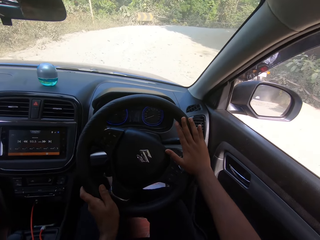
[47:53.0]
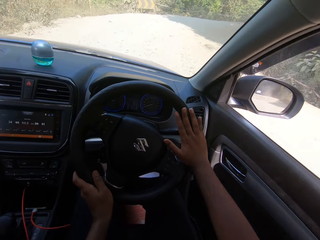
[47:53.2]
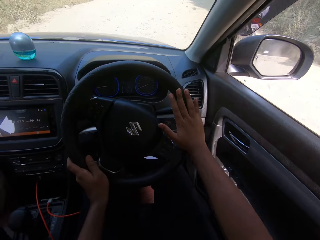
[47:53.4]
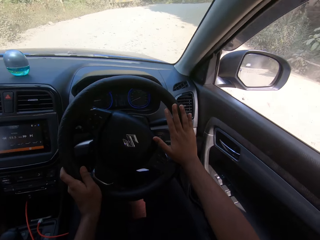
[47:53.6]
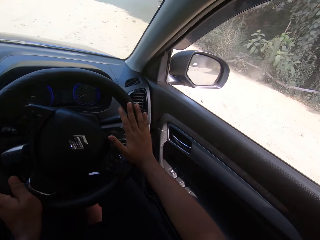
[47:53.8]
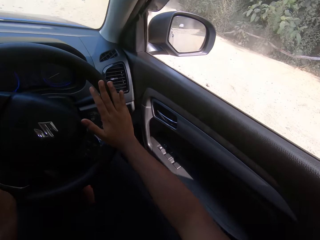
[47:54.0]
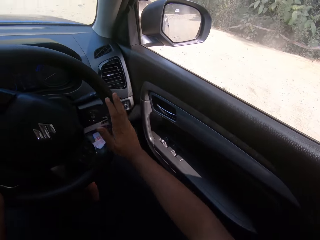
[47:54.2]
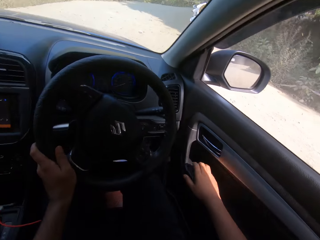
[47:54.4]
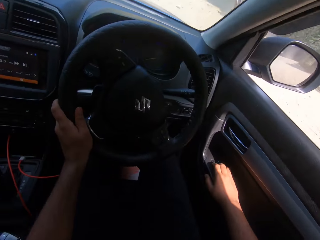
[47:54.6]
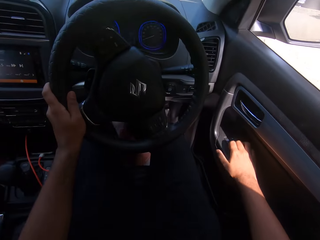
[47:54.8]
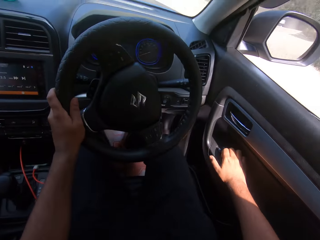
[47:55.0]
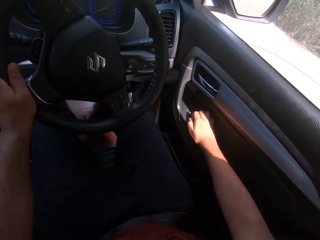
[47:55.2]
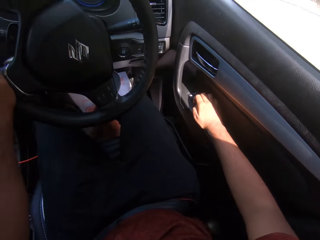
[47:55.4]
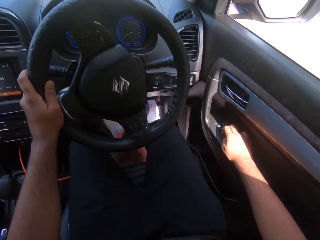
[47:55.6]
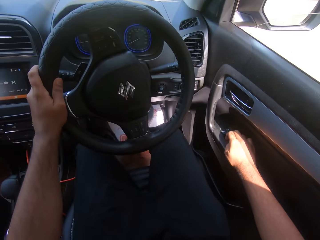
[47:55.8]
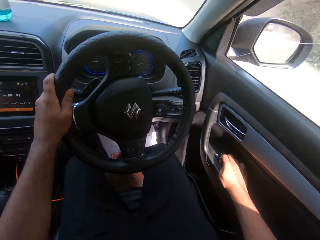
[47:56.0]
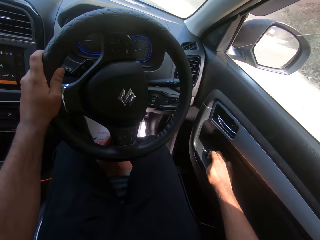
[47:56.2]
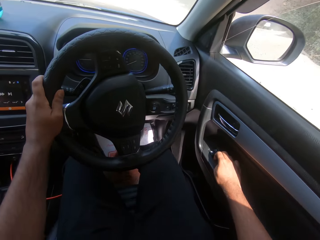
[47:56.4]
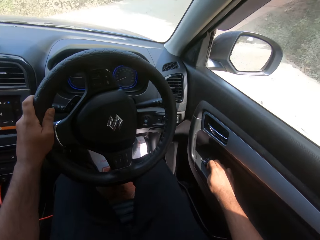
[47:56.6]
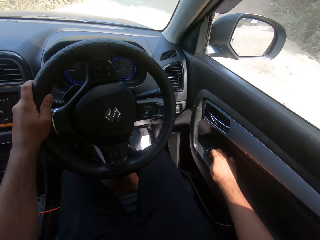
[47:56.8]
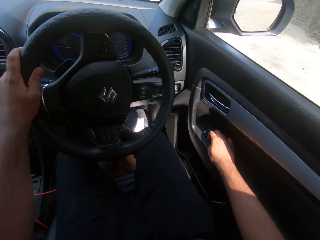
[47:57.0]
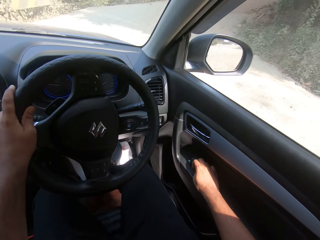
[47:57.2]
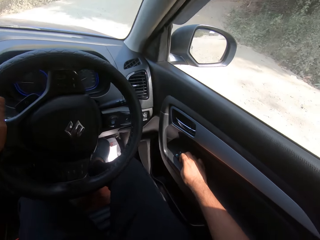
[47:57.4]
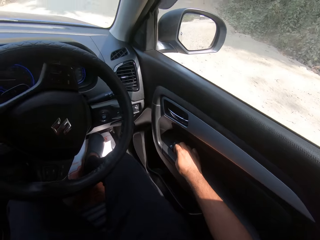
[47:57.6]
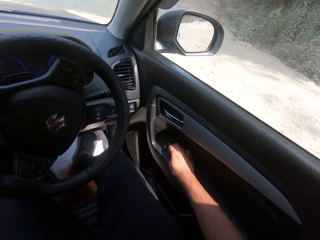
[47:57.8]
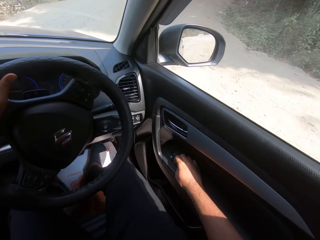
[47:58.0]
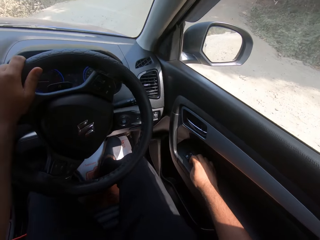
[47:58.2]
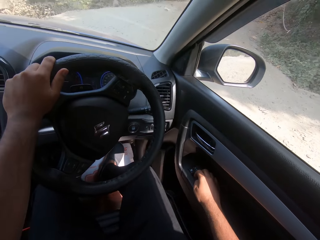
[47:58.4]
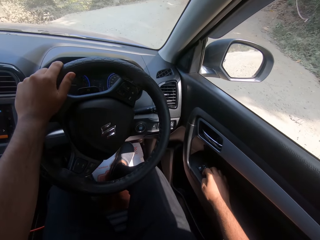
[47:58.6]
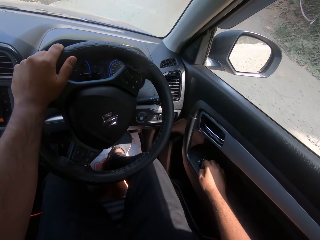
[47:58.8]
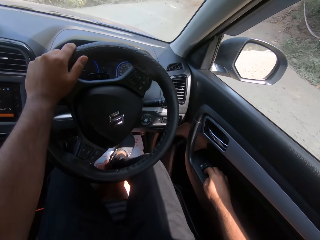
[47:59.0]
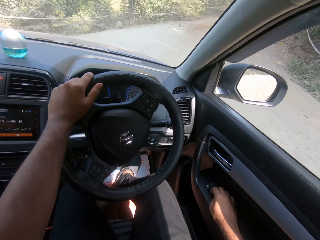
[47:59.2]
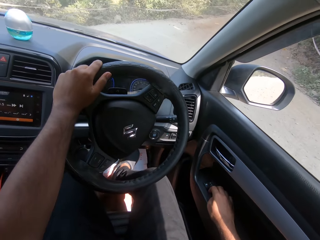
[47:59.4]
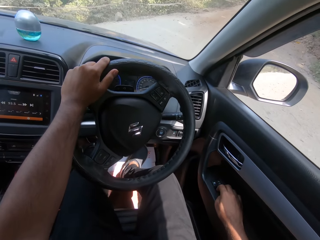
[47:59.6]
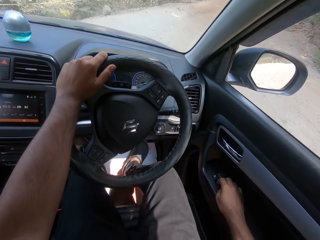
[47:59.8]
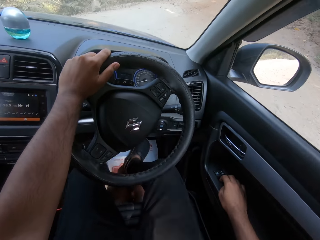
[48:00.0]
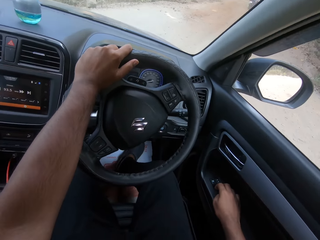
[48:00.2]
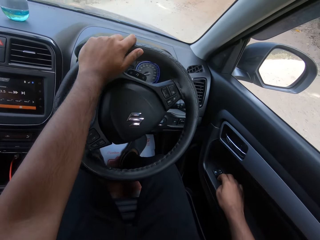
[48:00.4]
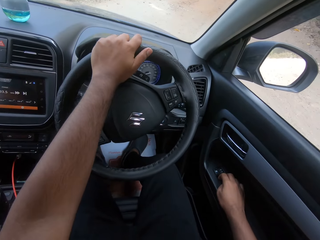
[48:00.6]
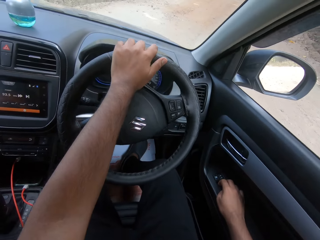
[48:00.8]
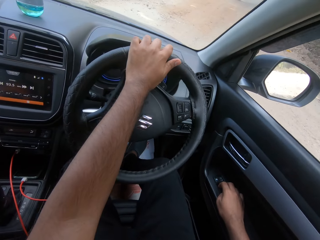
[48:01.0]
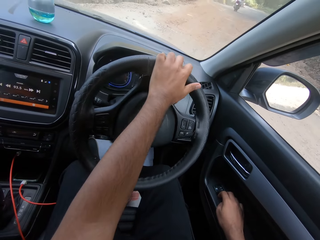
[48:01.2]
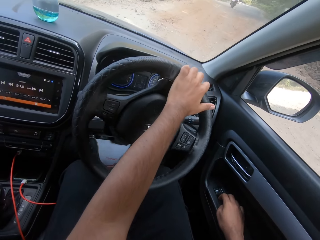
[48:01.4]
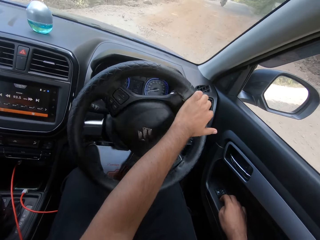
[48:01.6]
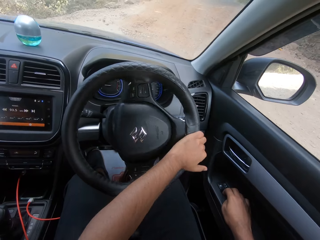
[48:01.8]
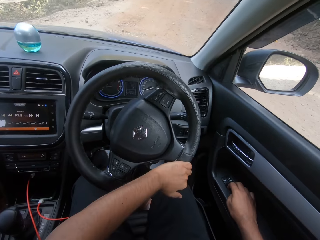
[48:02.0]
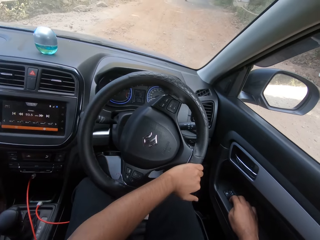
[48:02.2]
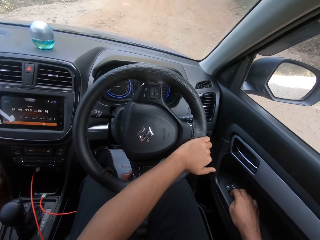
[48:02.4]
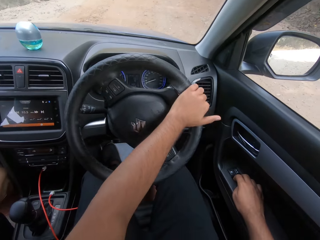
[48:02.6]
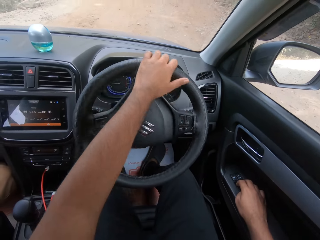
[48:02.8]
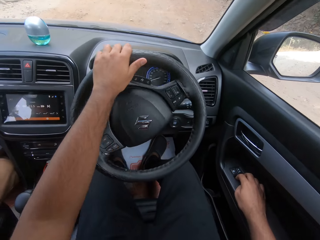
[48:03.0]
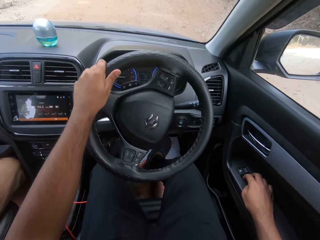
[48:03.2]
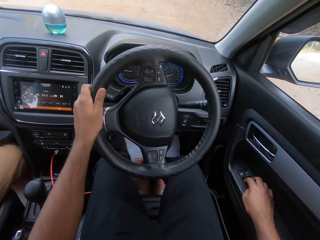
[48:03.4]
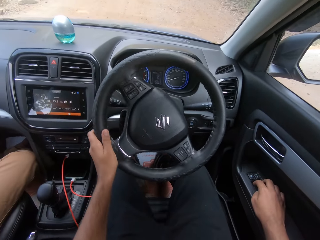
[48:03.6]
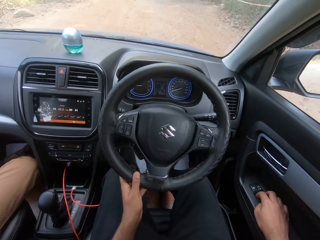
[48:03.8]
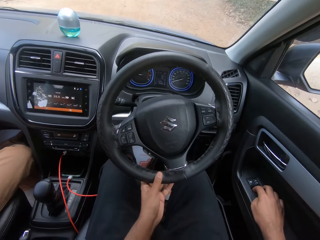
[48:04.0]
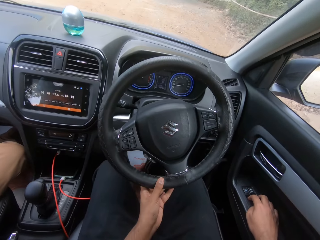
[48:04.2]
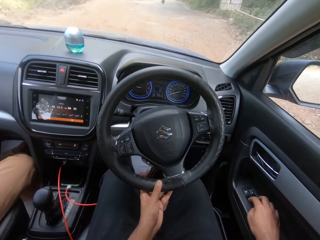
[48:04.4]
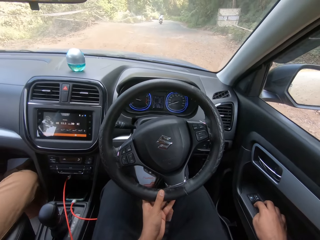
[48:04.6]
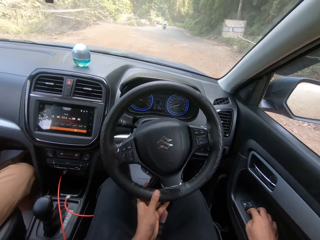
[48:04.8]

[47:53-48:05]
The camera wearer touches the car door. He drives the car on the road with his left hand. He closes the window in the car with his right hand.

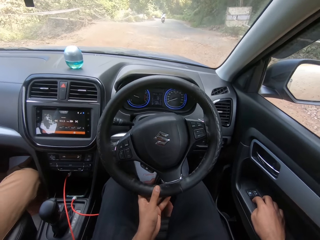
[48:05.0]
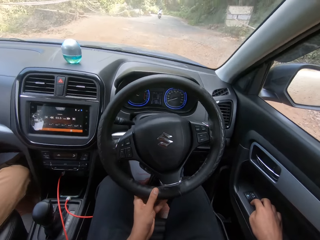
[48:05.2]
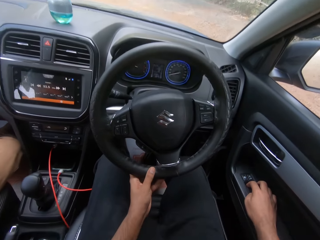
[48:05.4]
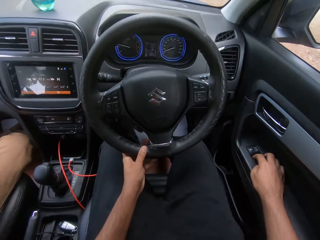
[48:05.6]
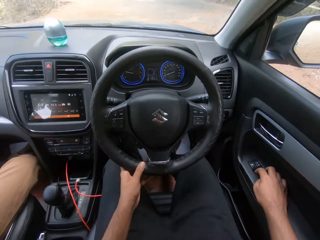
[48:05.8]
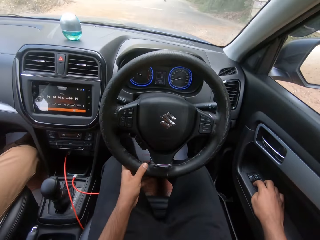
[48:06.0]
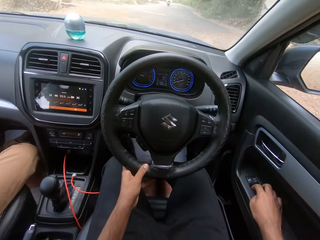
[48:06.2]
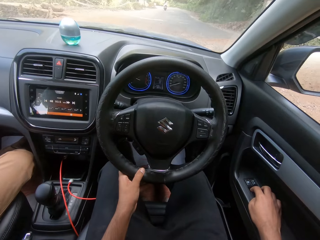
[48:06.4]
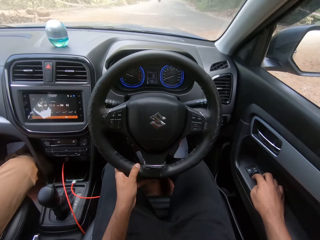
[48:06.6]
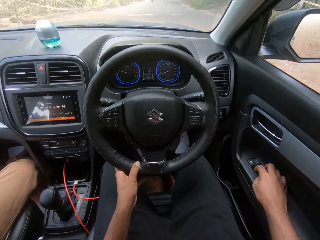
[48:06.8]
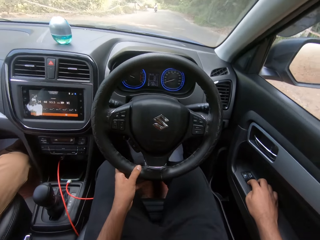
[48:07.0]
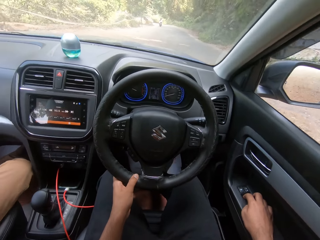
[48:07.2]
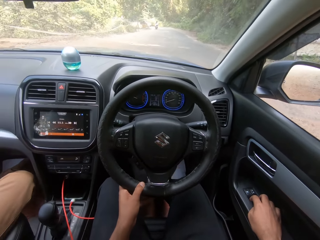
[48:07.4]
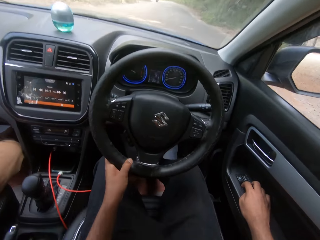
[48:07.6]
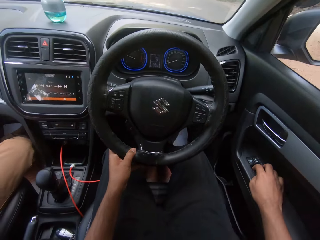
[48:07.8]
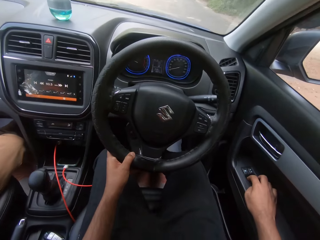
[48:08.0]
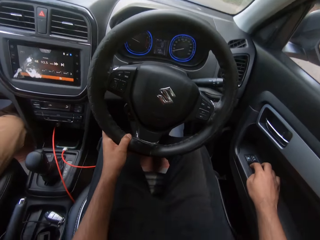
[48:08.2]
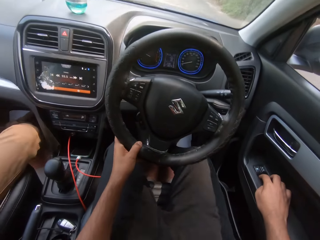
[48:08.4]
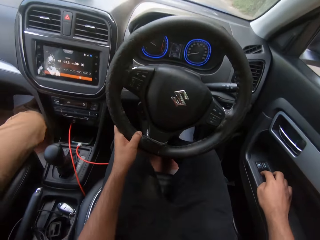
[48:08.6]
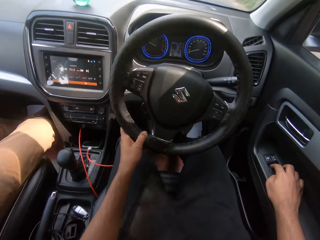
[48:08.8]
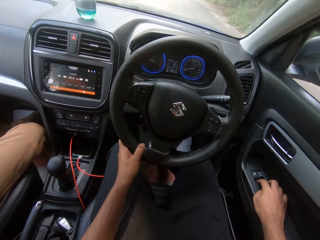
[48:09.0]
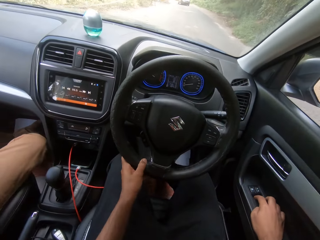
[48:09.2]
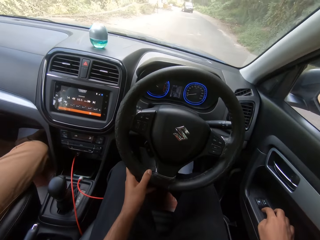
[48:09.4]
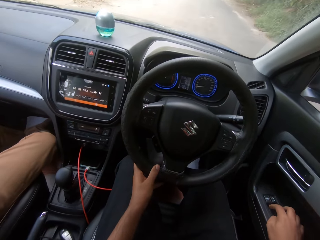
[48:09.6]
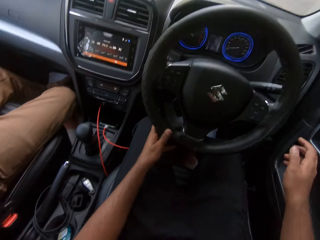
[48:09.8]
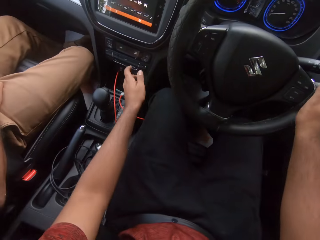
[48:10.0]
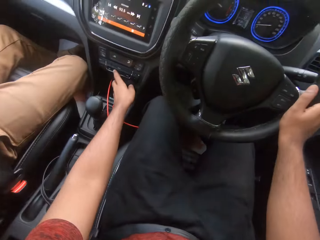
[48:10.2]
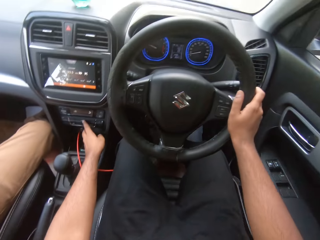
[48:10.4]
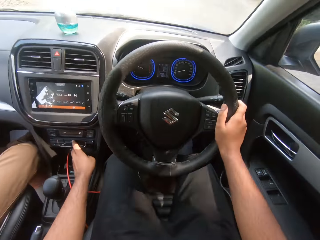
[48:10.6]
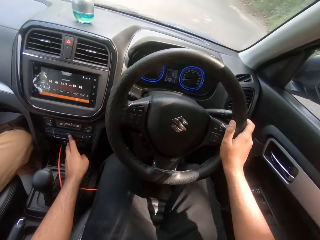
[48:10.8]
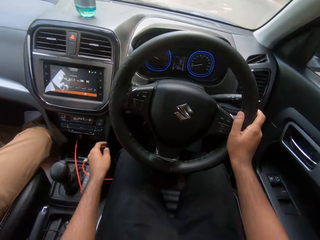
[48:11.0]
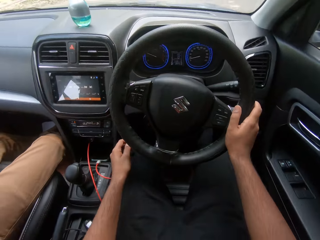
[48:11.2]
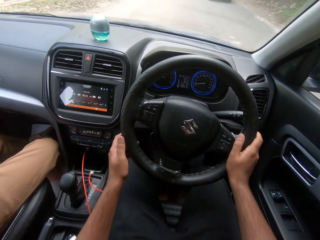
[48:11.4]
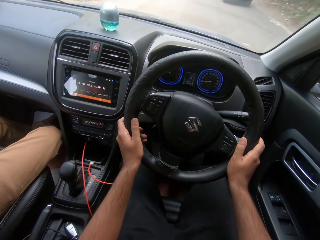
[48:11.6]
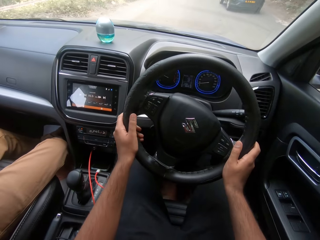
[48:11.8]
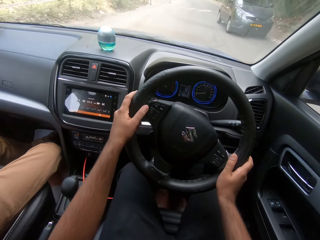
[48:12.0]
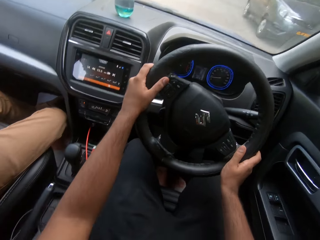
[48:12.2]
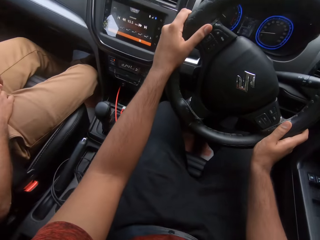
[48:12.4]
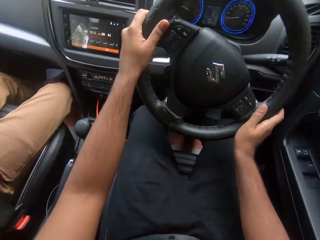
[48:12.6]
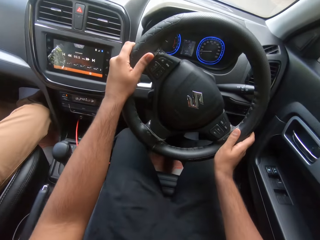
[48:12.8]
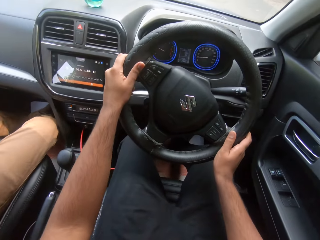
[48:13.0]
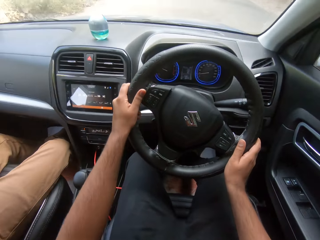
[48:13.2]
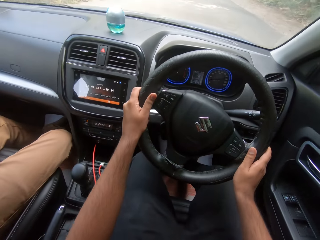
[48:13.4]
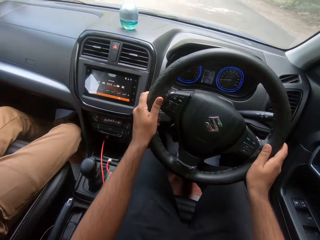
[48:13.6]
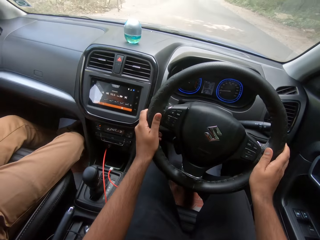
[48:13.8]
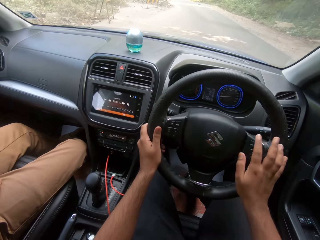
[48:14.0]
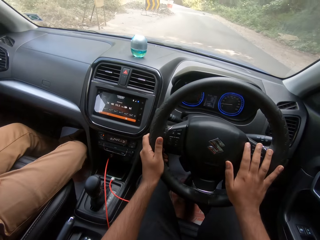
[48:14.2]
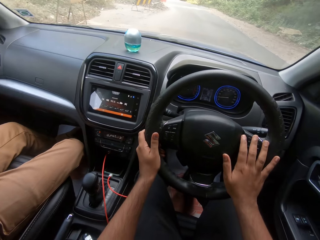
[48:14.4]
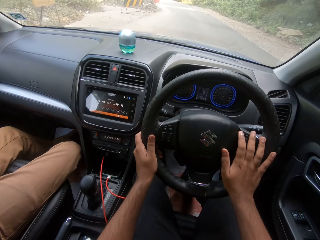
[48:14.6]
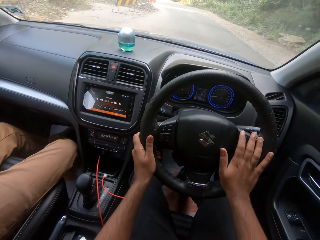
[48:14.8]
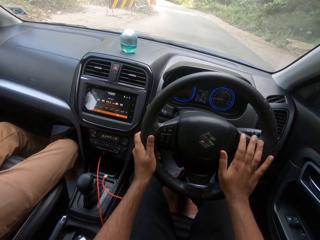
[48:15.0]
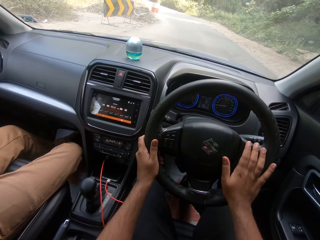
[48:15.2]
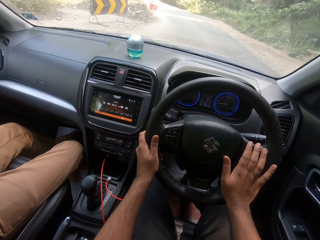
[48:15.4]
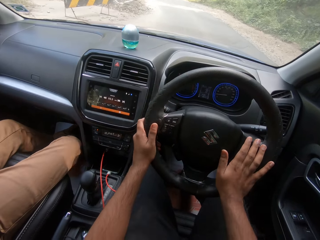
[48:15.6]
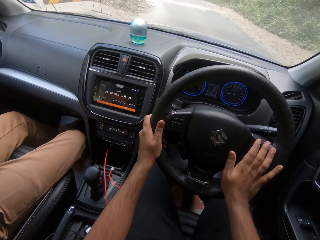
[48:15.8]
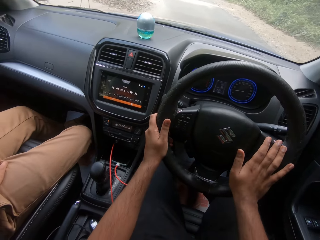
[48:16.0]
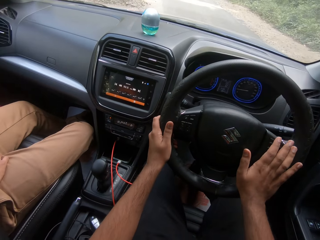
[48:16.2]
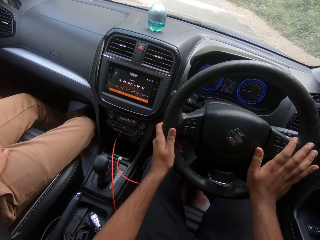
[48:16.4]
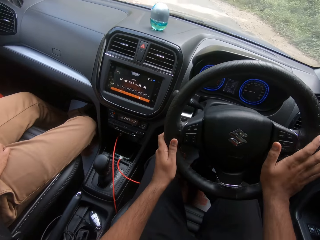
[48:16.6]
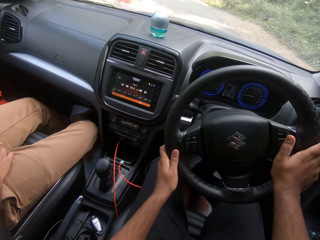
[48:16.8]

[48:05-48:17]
The camera wearer drives the car on the road with his right hand. He touches the dashboard with his left hand. He drives the car on the road with both hands.
